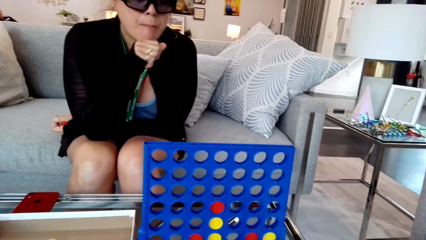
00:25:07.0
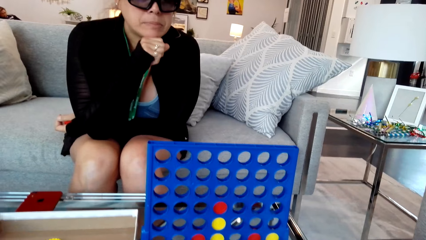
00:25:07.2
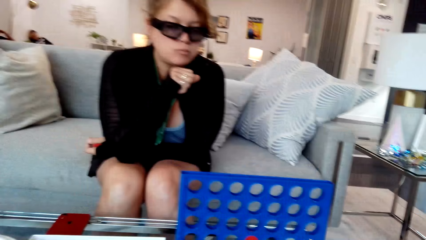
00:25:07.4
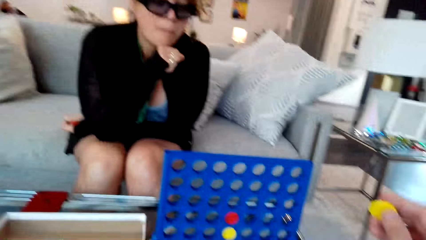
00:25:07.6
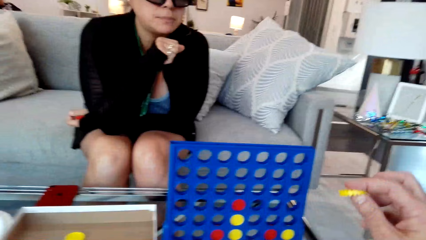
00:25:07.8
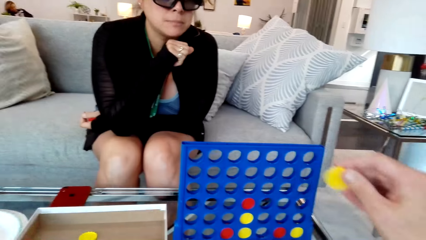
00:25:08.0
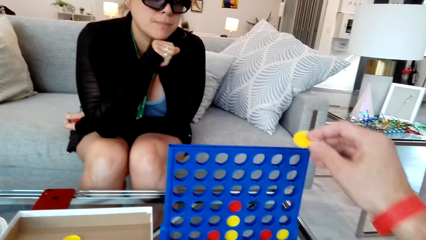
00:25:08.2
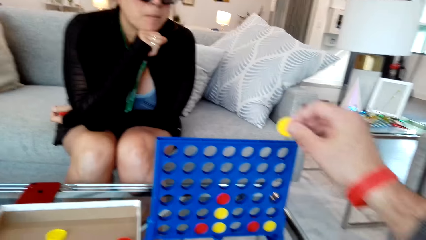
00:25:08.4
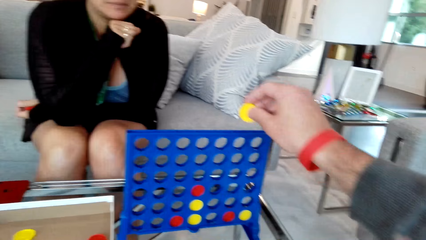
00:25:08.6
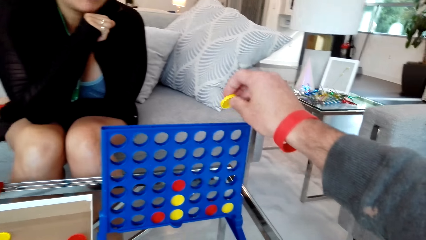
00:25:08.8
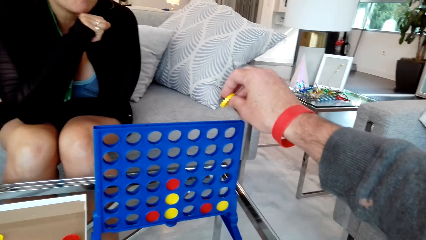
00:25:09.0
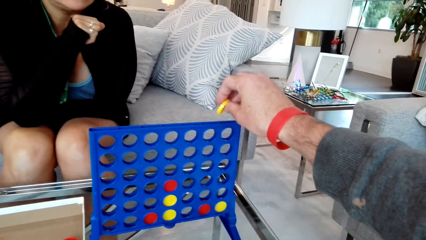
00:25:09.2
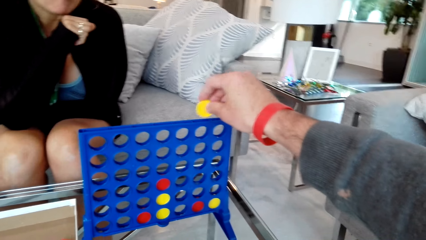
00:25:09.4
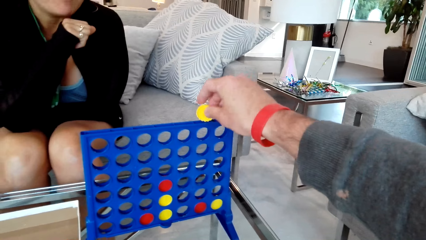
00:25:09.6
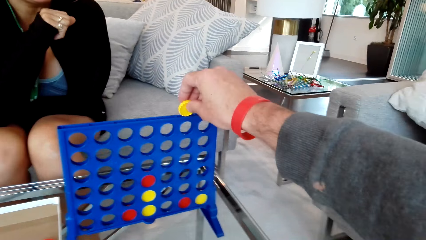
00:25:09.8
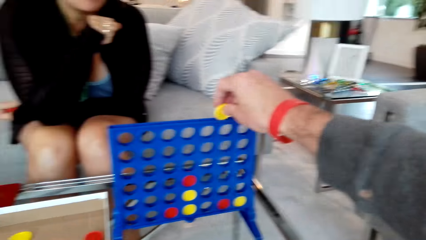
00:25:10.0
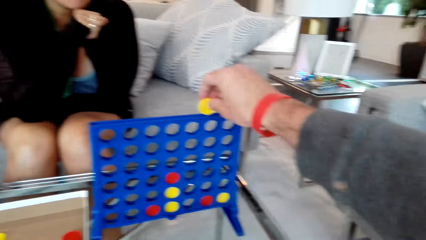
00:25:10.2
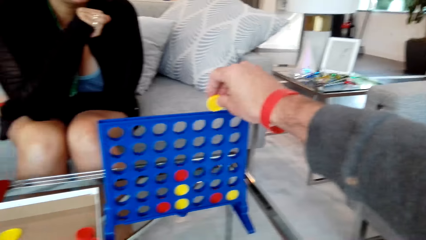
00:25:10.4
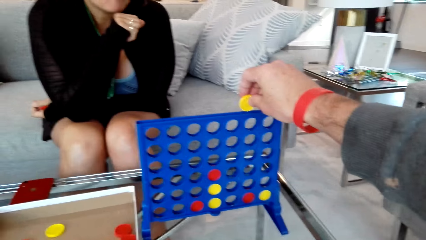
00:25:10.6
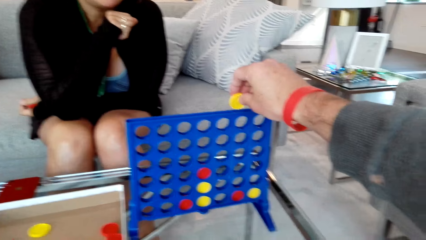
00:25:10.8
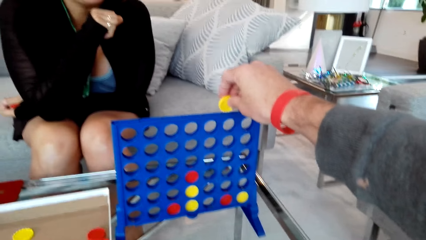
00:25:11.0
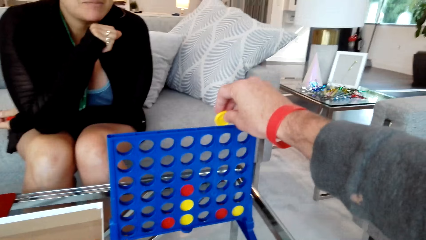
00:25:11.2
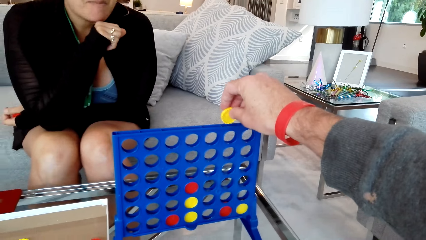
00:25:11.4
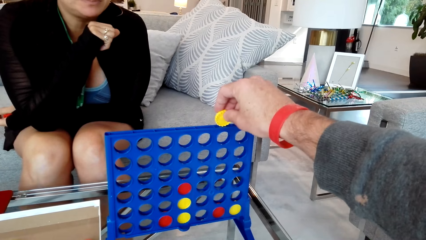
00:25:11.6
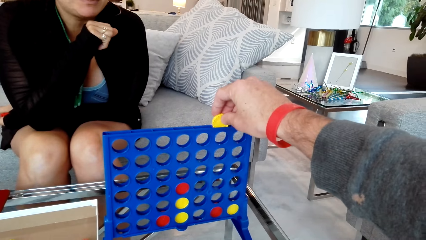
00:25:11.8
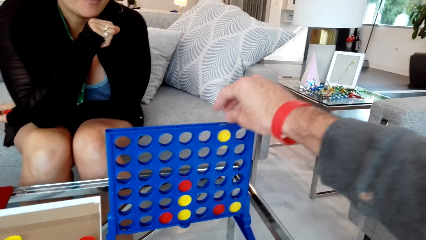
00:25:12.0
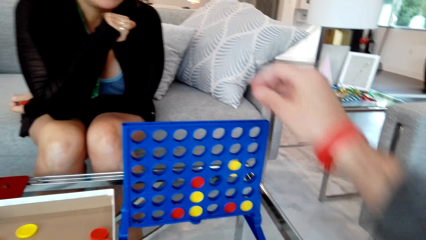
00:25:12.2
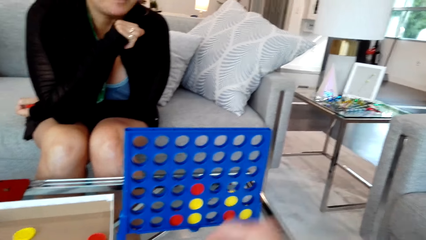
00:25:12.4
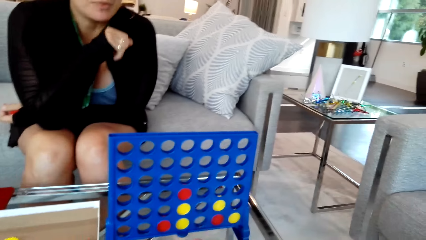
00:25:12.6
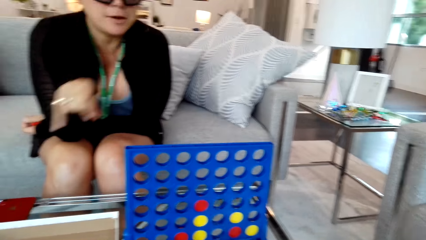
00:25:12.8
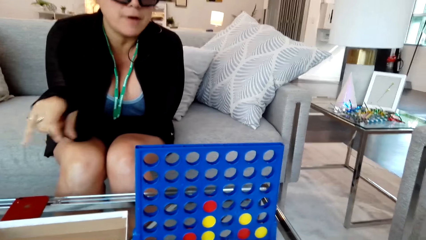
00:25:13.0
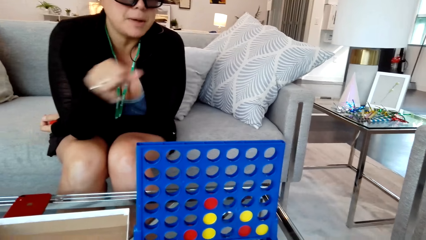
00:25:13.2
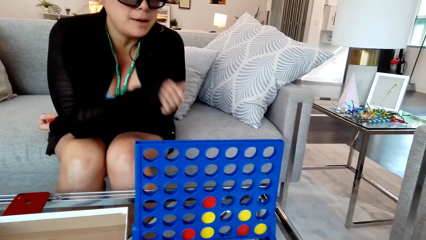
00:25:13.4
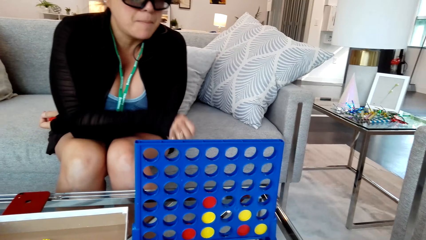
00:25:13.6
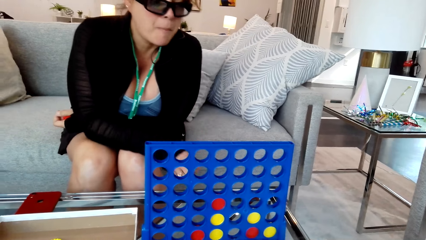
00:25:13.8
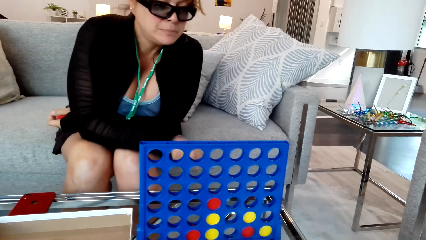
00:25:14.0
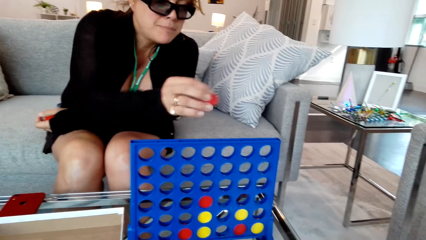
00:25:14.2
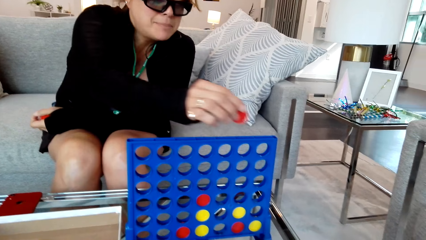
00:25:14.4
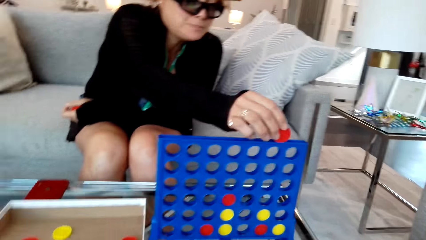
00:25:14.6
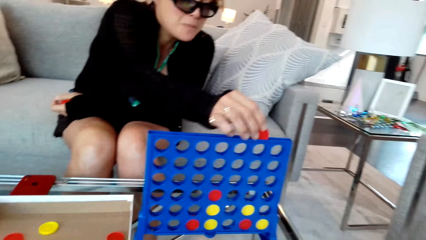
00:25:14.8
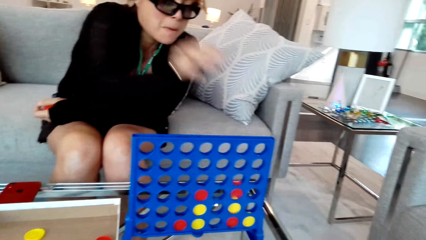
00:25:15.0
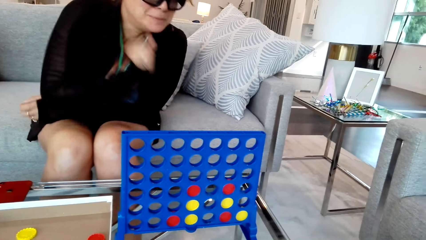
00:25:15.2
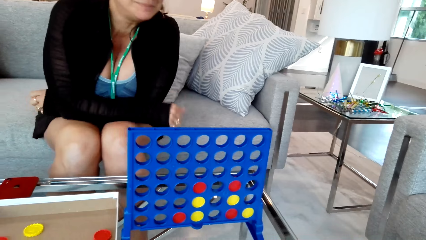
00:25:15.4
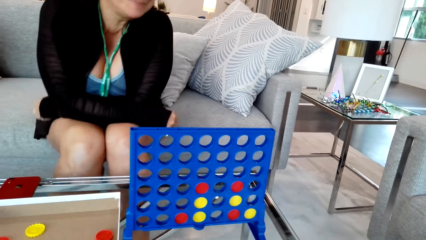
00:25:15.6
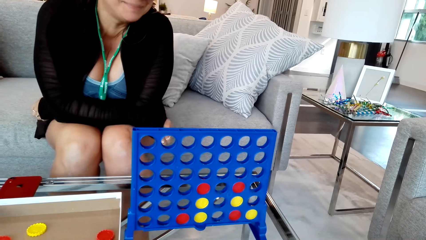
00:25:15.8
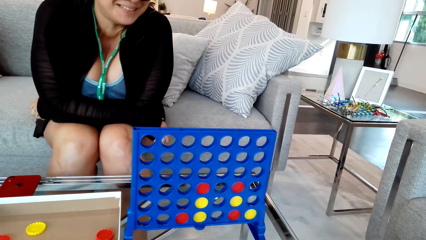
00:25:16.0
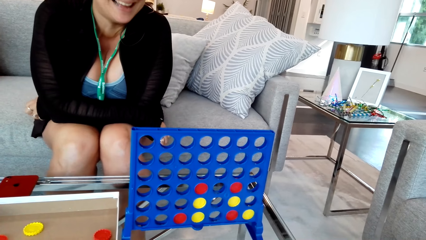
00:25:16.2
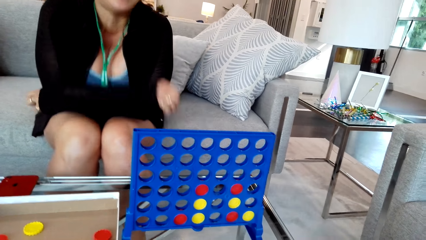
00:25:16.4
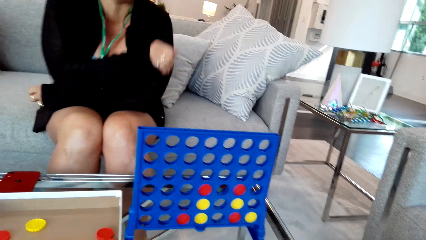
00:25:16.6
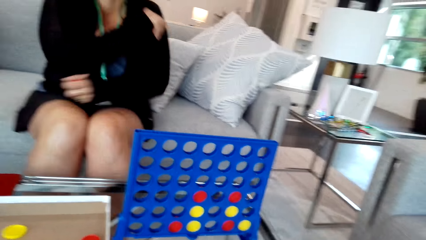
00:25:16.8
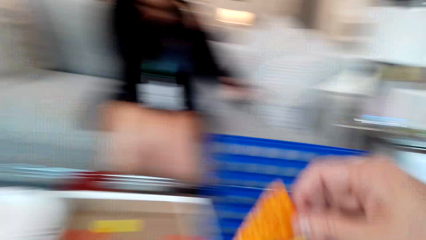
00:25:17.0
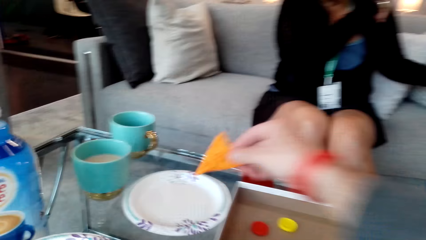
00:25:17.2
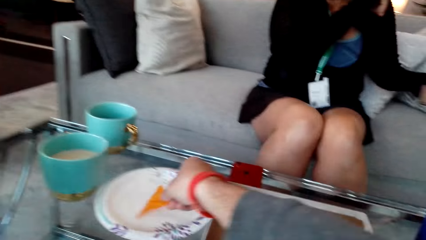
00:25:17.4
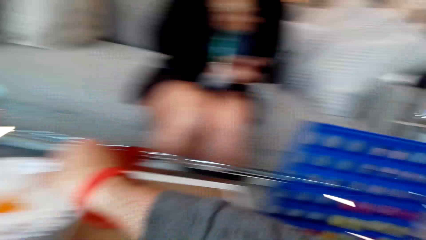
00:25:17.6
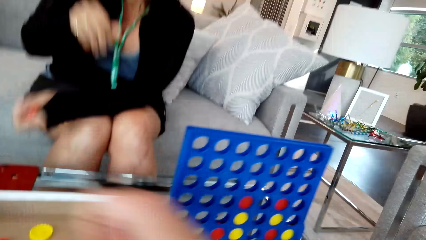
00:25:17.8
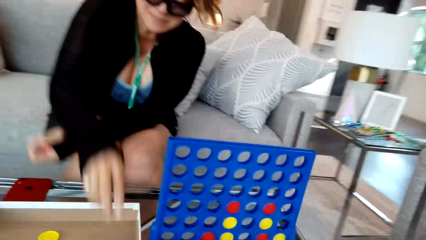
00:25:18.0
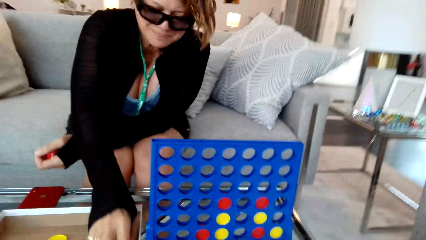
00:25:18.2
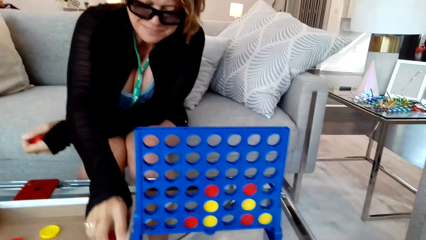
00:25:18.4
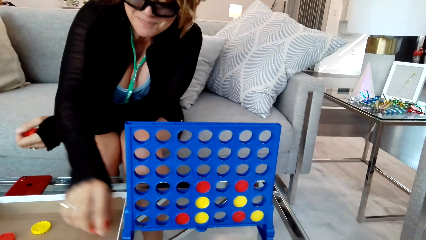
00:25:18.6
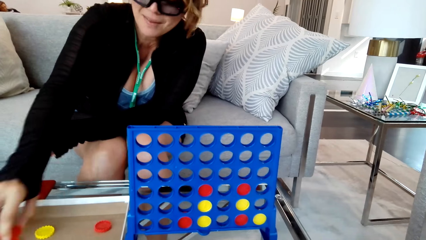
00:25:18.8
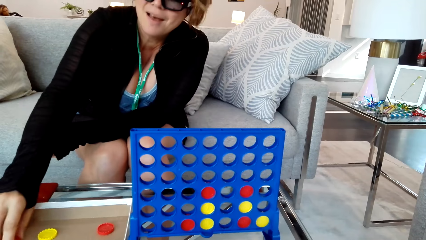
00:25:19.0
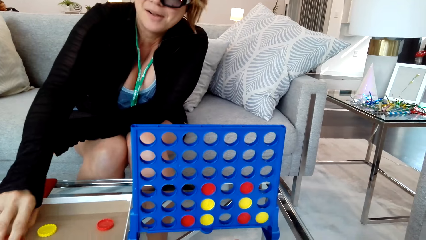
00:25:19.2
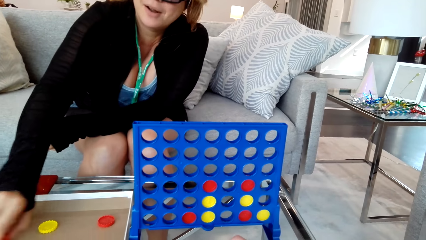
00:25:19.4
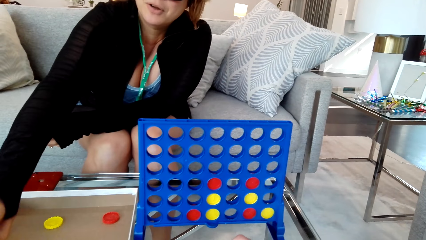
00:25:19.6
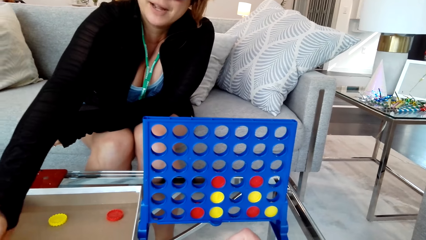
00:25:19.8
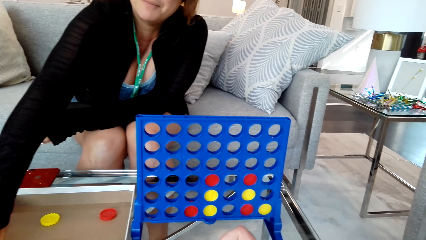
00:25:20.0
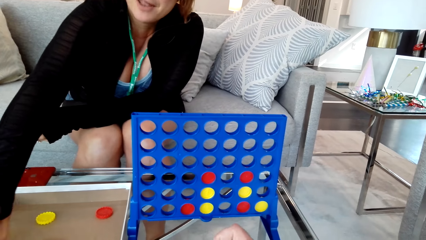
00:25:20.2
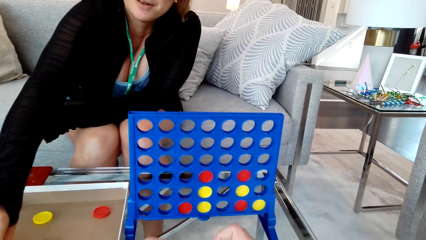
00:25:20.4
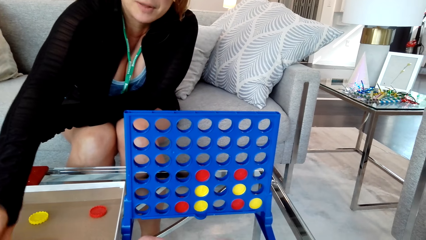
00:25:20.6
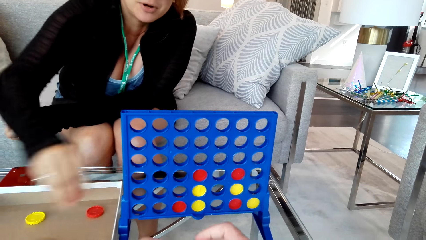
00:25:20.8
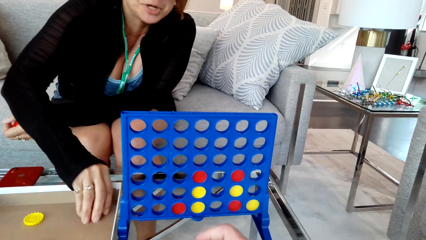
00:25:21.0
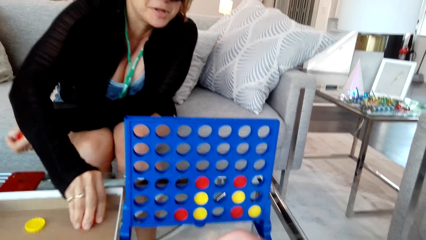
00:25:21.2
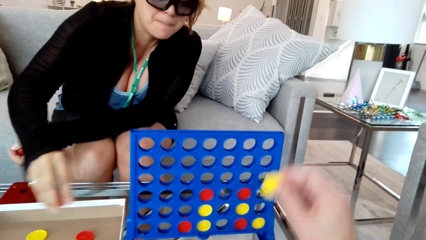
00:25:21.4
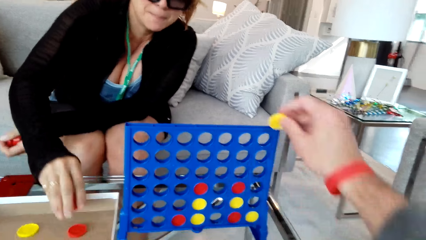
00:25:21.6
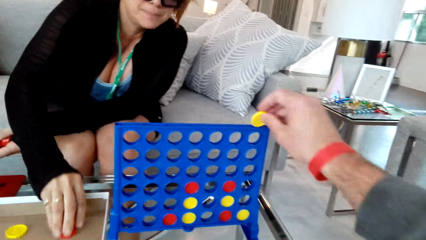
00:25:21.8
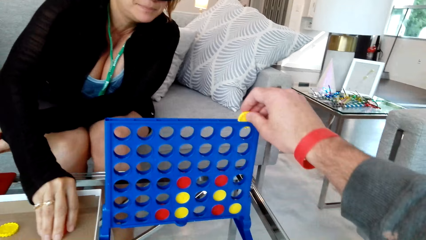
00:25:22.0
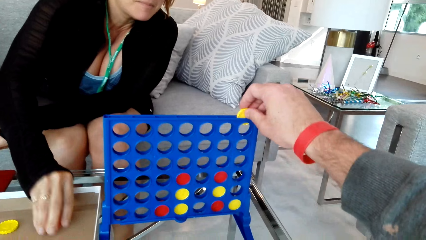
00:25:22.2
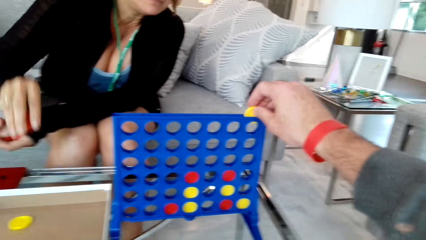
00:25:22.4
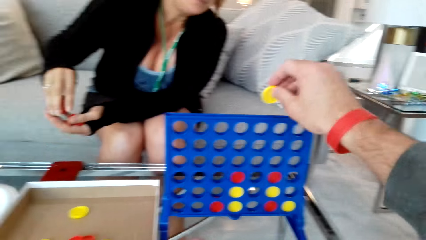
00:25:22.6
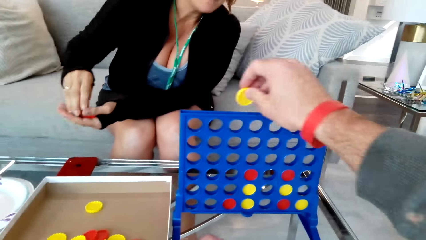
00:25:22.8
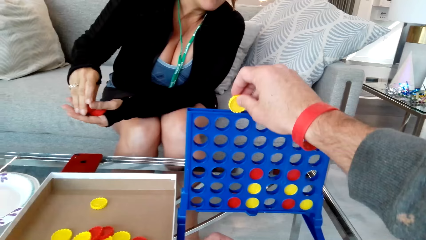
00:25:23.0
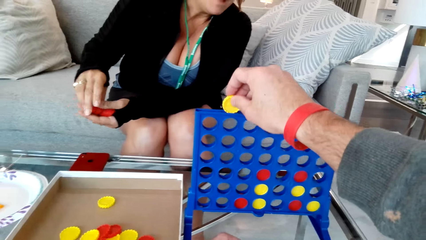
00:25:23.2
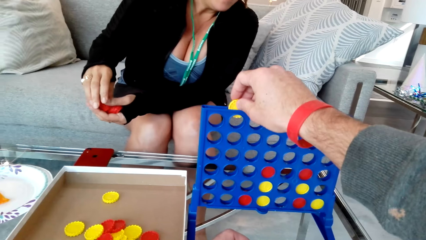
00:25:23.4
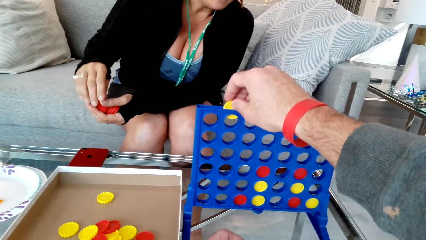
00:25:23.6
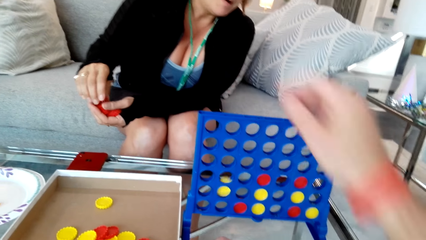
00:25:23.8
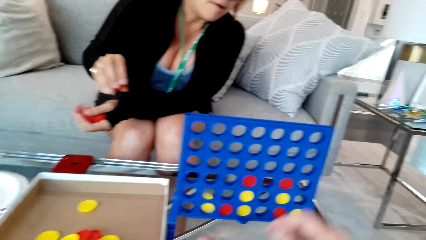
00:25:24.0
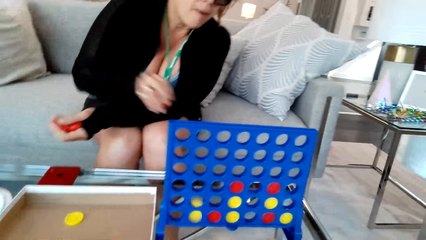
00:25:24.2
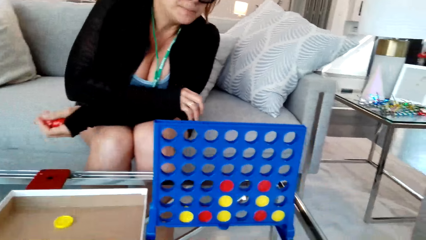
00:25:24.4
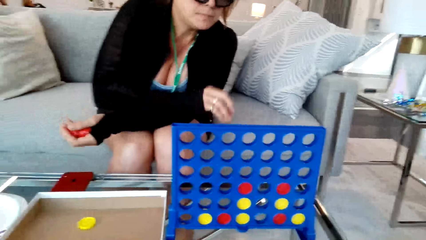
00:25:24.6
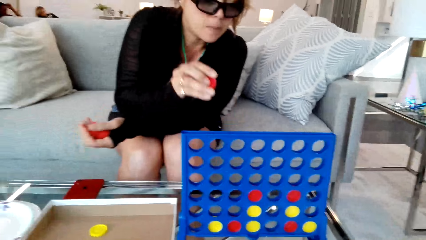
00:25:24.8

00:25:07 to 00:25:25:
The camera wearer puts the disc in the grid. They play the game with the woman. The woman puts the disc in the grid. The camera wearer picks the disc on the box. They put something in the plate. The woman picks the disc on the box. The camera wearer converses with the woman. They put the disc in the grid and play the game with the woman.
